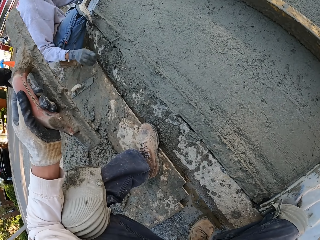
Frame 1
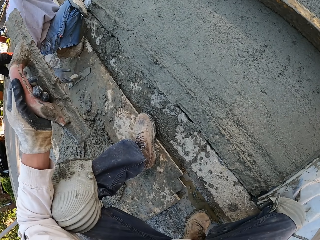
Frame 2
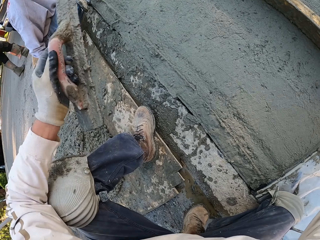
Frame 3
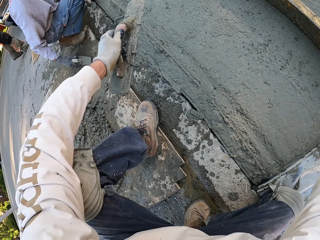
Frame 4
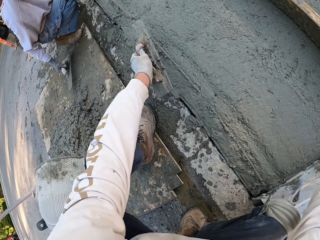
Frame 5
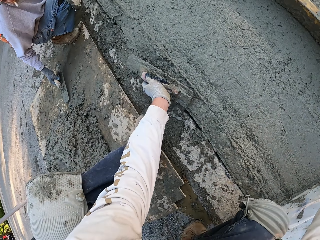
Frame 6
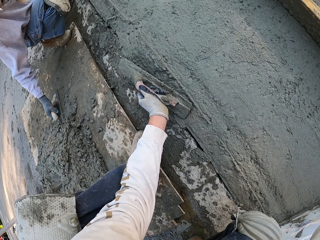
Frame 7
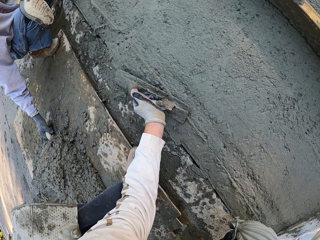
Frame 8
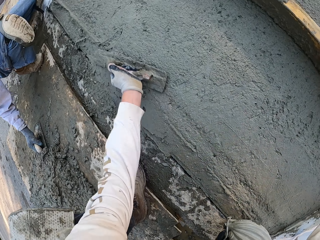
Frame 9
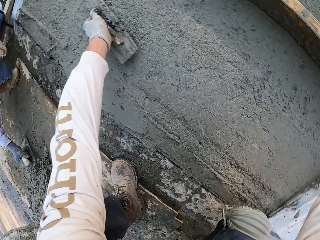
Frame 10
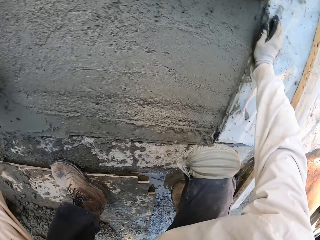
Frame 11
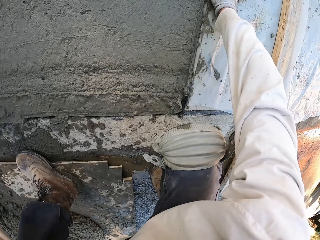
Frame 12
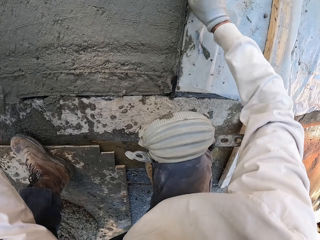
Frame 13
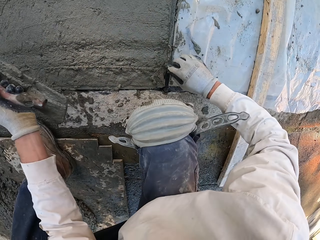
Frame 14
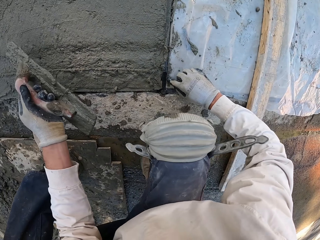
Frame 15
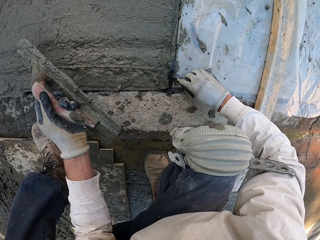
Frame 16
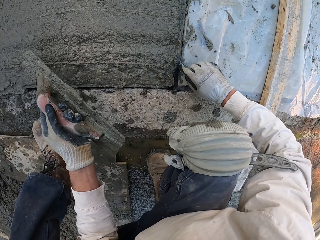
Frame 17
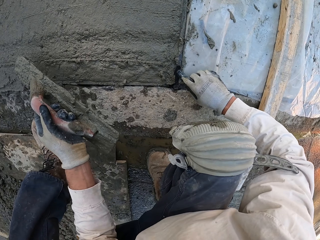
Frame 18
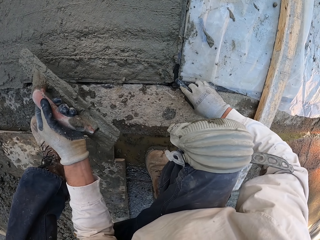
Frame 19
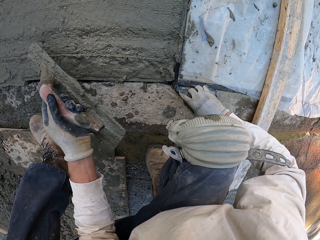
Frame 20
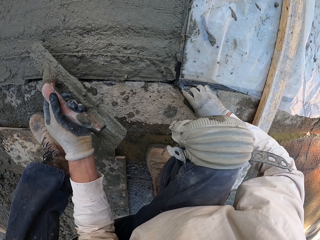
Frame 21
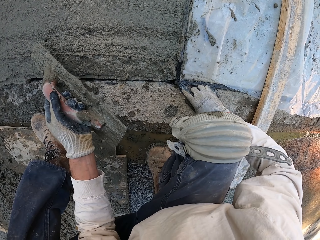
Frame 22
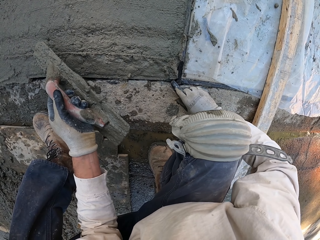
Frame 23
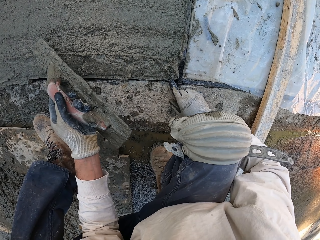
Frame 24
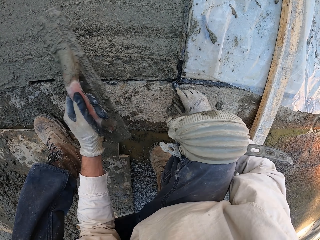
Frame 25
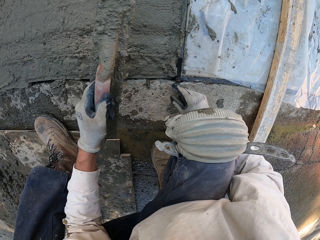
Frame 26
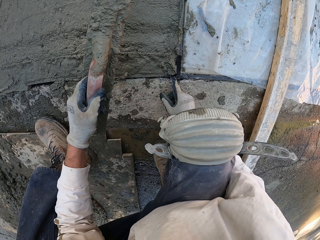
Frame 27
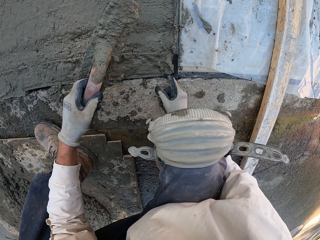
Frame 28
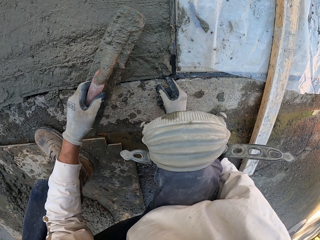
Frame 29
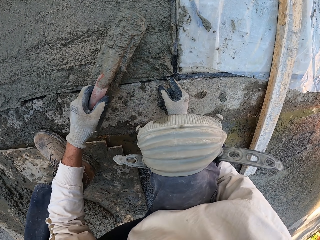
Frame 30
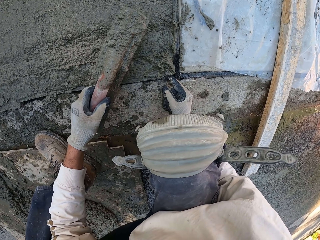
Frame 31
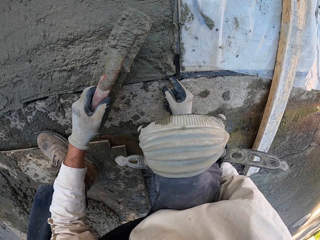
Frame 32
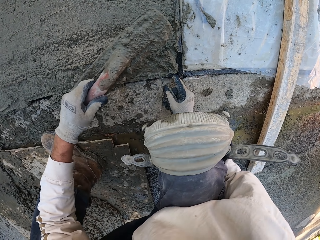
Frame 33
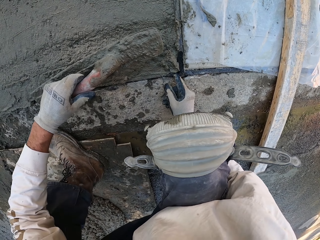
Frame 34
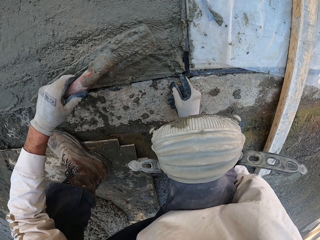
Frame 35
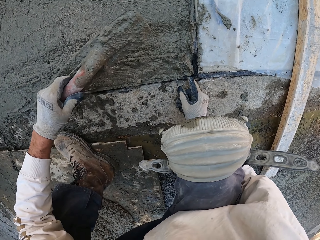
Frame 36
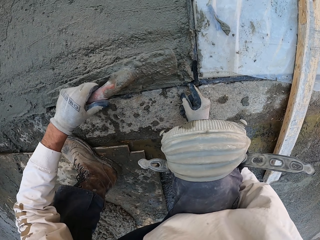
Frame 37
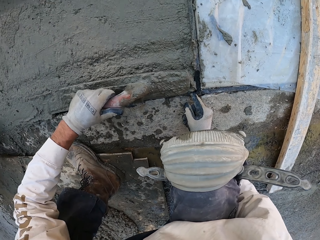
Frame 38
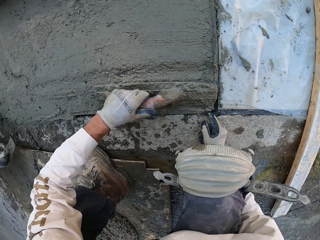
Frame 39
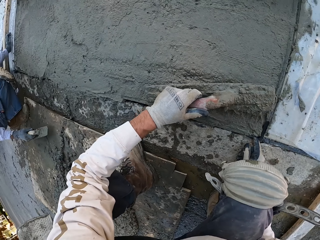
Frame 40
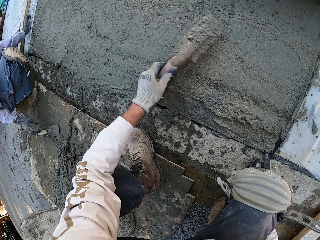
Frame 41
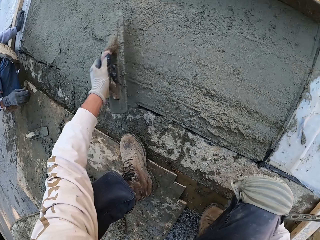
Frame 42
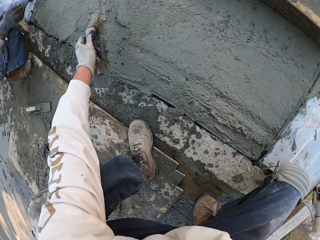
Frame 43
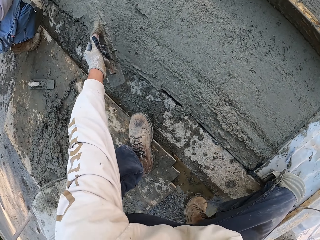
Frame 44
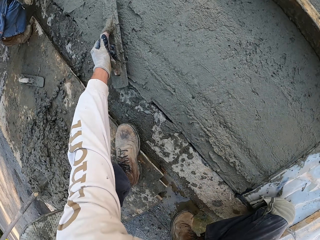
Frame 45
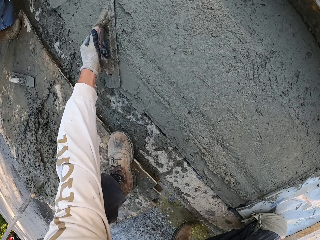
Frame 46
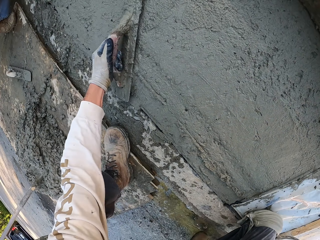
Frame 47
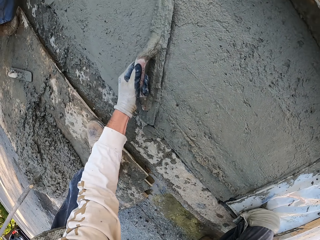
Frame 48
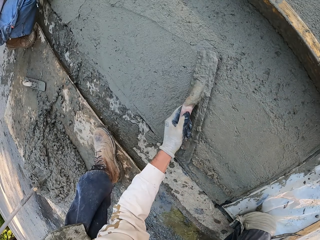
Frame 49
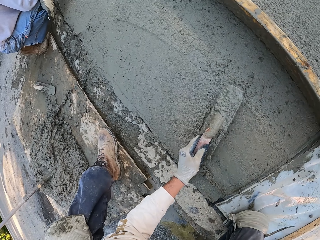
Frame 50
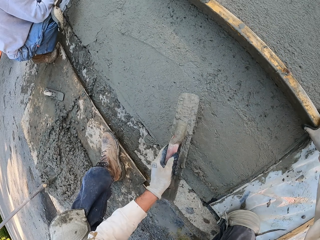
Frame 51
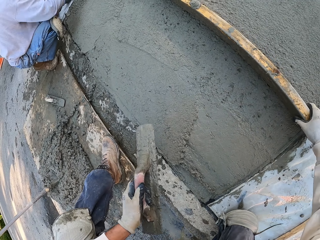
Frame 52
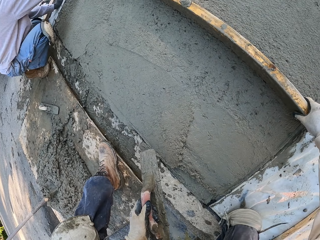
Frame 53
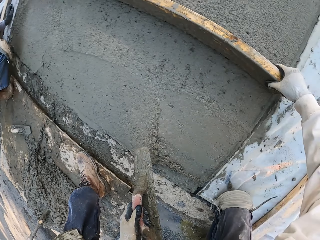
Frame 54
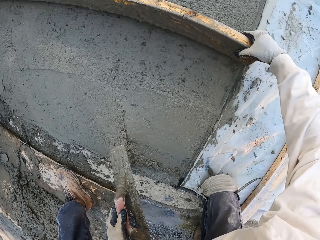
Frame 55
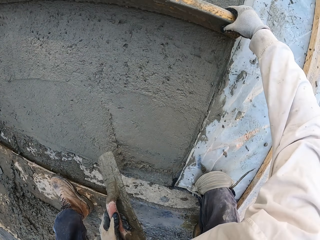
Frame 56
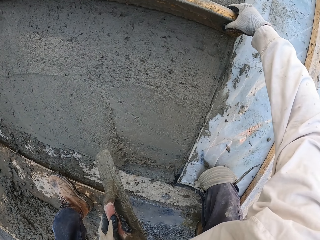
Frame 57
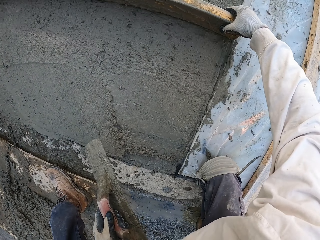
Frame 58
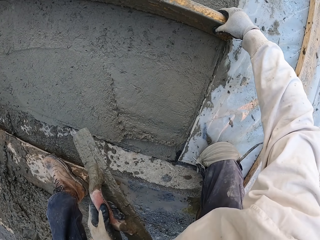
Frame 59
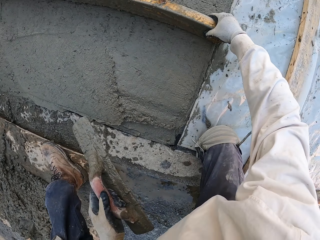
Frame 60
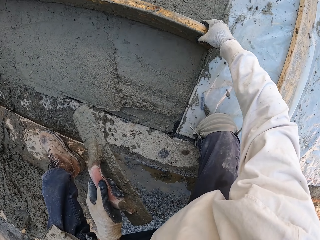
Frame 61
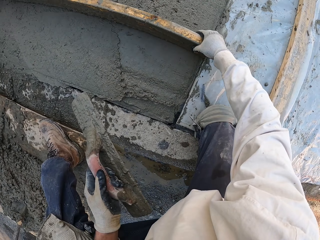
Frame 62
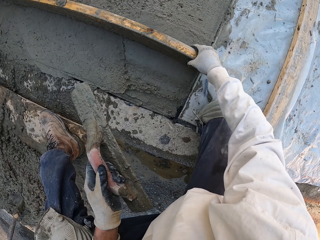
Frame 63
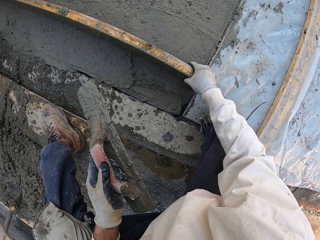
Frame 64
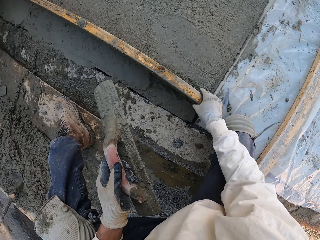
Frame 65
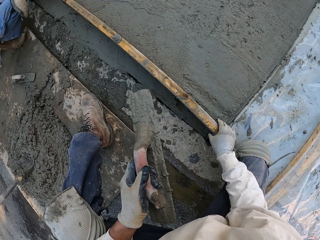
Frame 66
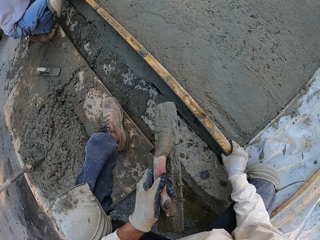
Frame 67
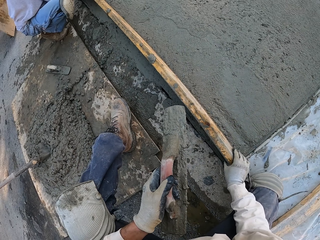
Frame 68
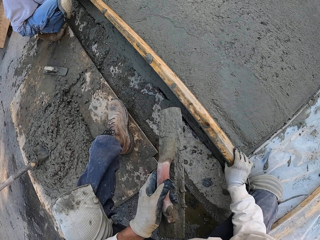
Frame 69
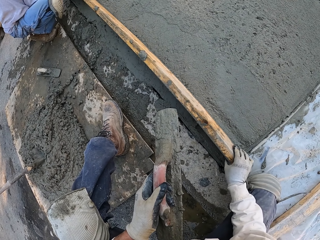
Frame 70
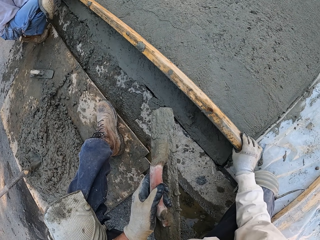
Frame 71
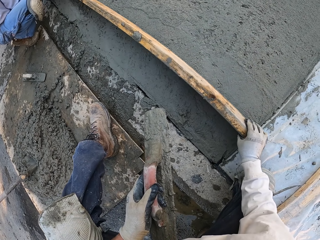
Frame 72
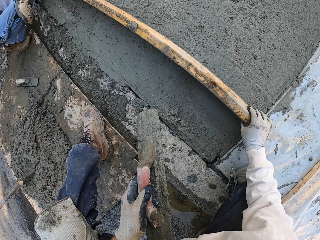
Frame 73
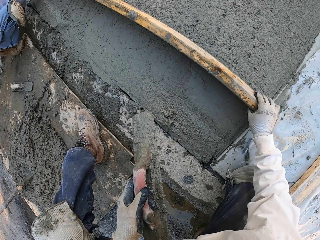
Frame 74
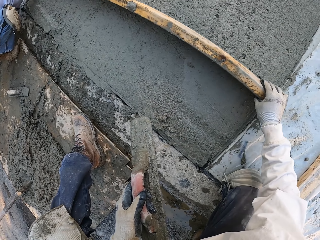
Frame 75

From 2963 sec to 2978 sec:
The camera wearer puts the wood down. A man picks up the concrete float. The camera wearer plasters with the concrete float. The man scoops cement. The camera wearer touches the floor with a finger. They plaster with the concrete float. They move the wood and plaster with the wood.

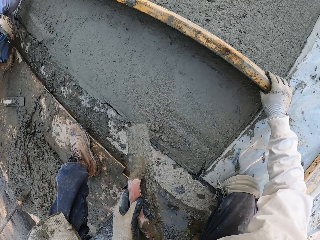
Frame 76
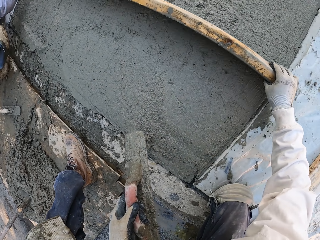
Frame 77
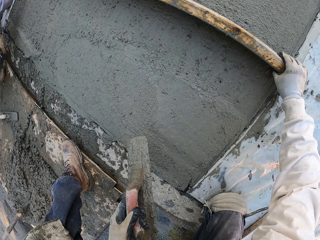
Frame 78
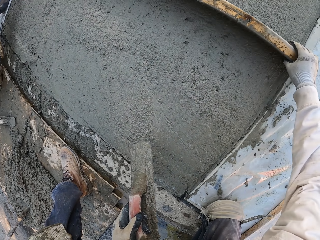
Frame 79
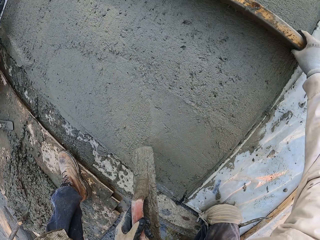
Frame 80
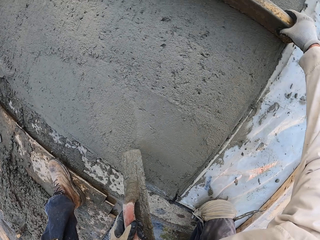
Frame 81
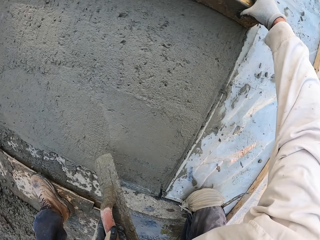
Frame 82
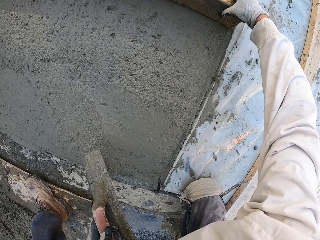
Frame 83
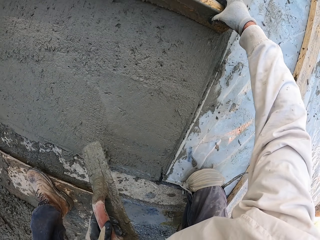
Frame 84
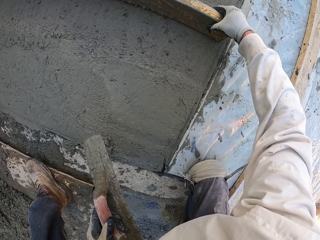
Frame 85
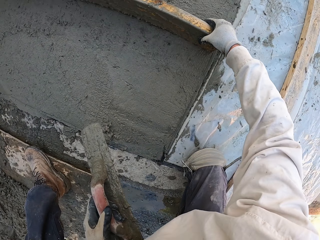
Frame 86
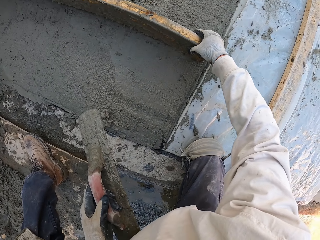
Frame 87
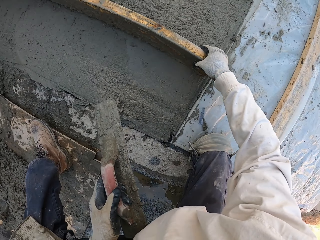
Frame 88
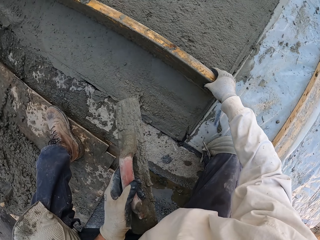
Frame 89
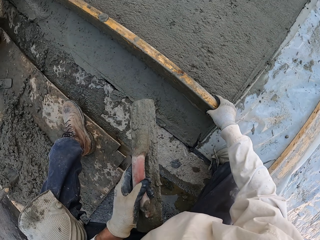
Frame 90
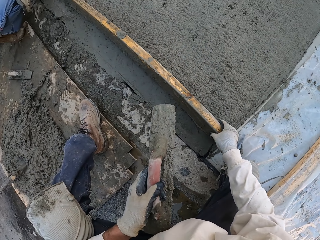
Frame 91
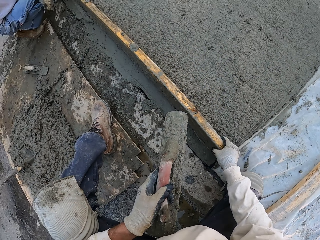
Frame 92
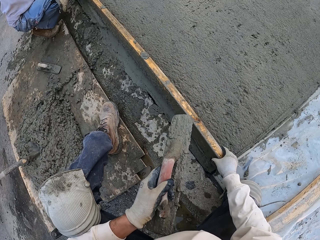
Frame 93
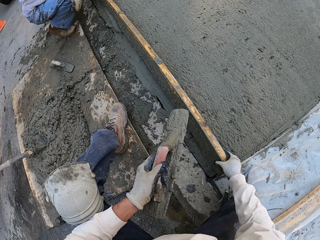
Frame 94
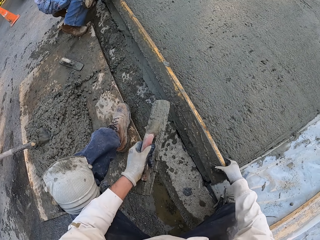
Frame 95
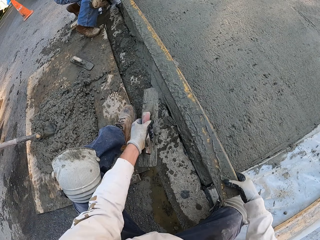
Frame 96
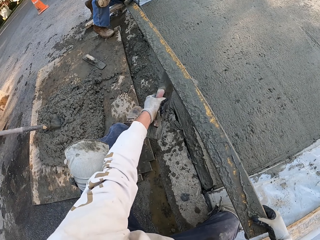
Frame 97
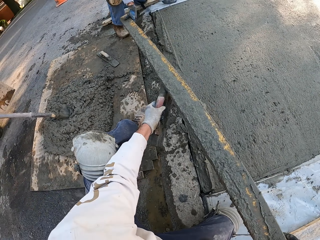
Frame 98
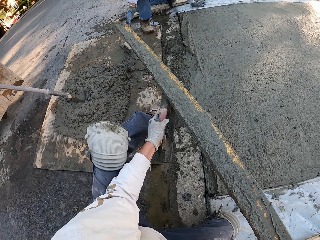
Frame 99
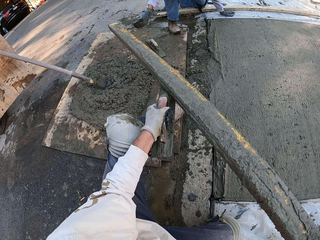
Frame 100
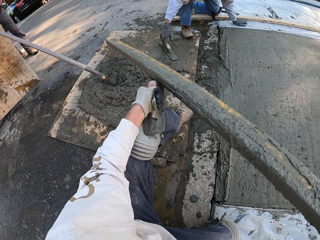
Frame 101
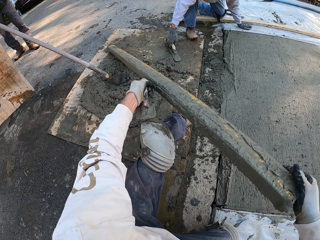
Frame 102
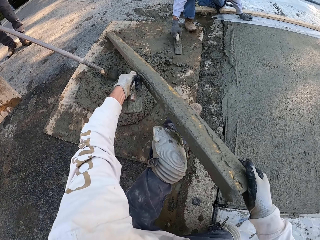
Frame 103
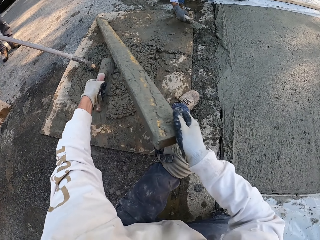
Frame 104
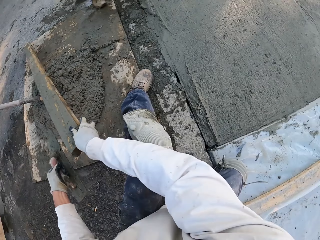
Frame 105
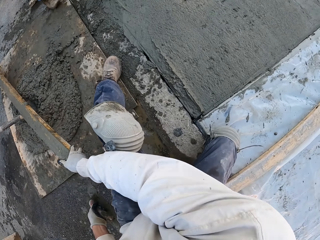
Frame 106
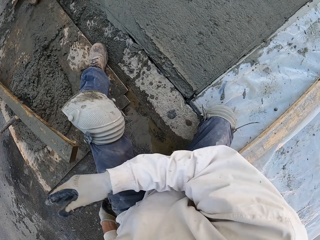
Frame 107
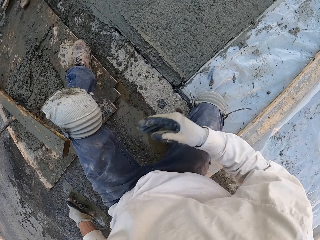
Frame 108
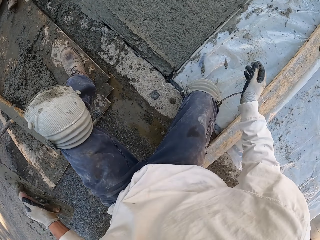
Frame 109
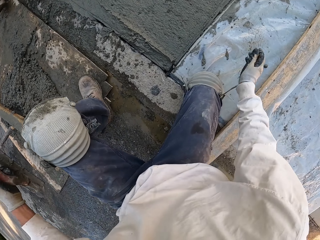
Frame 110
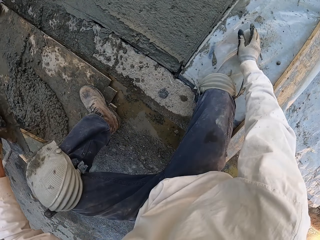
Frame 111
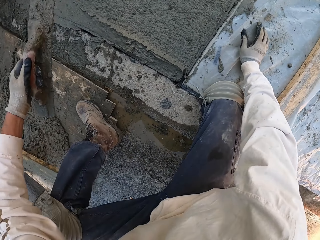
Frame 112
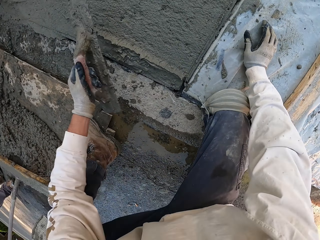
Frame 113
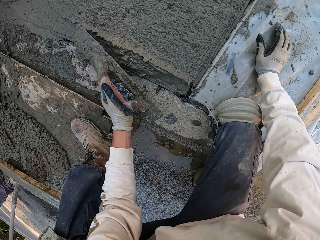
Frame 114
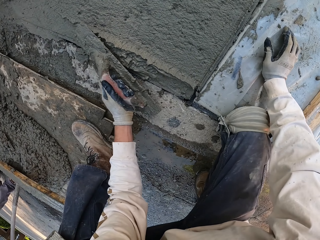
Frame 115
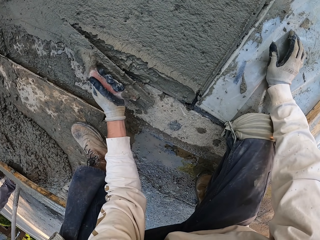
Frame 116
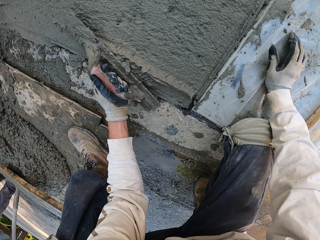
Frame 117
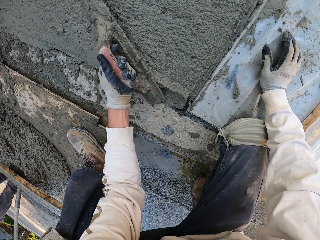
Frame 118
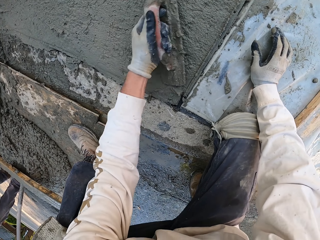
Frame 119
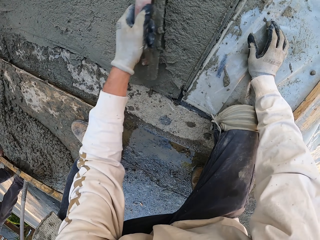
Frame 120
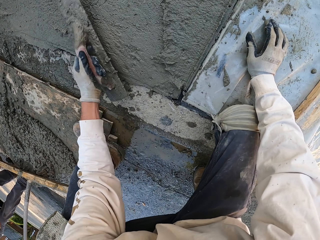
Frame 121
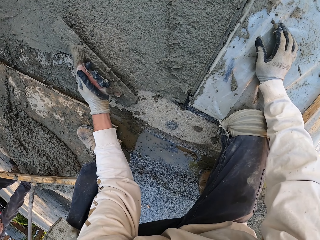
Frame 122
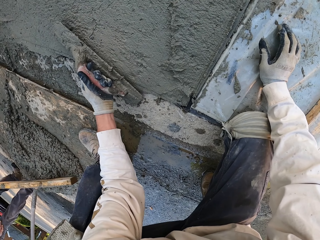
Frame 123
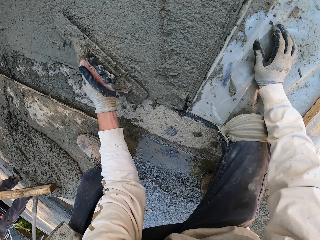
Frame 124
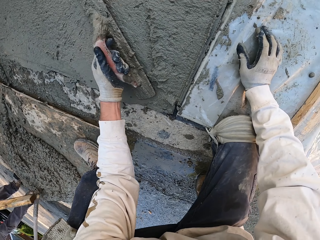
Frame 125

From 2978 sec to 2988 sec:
The camera wearer lifts the wood and puts the wood aside. A man picks up the concrete float. The camera wearer plasters the floor with the concrete float.
